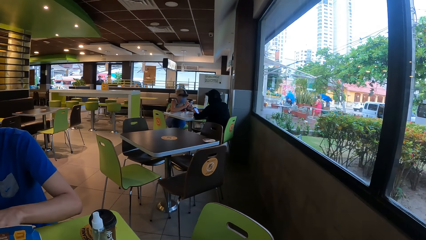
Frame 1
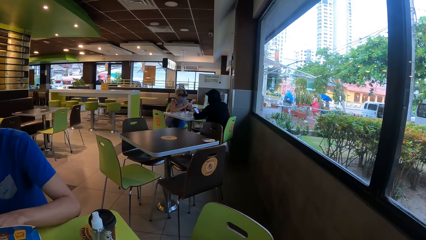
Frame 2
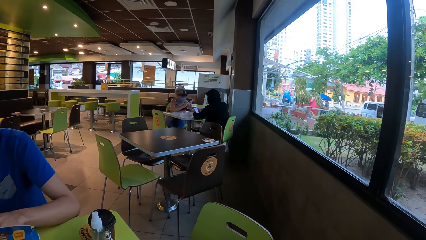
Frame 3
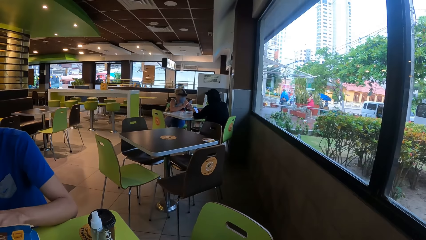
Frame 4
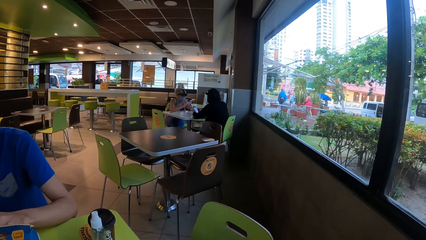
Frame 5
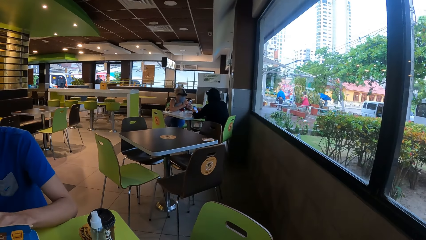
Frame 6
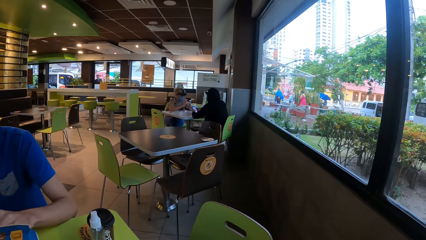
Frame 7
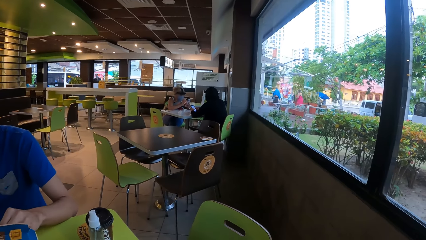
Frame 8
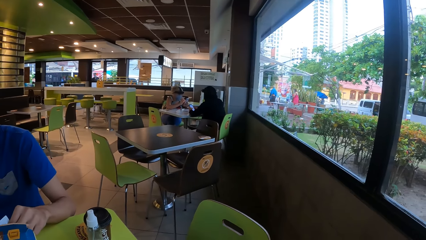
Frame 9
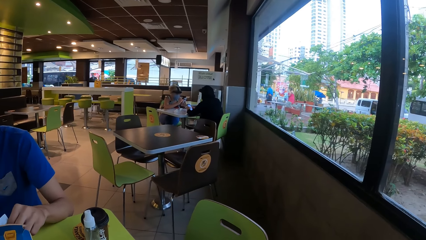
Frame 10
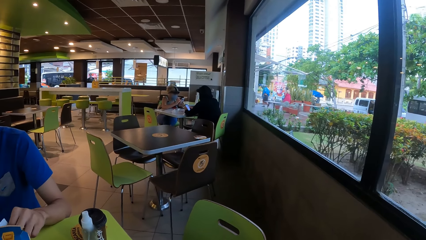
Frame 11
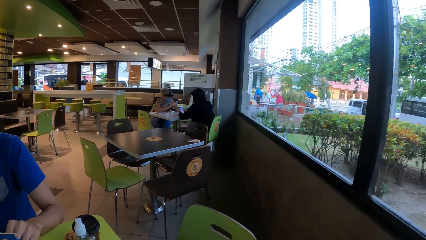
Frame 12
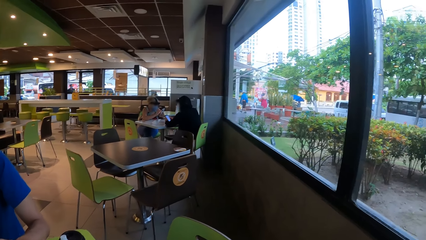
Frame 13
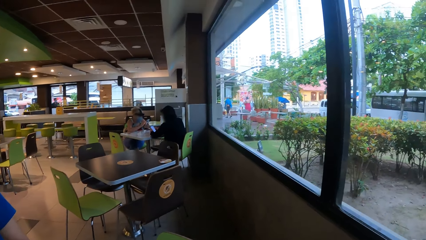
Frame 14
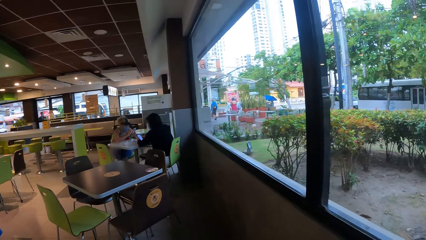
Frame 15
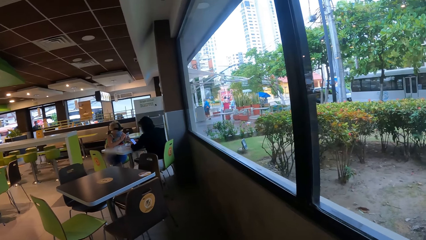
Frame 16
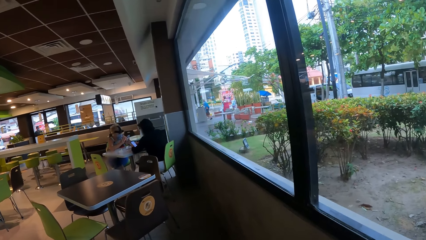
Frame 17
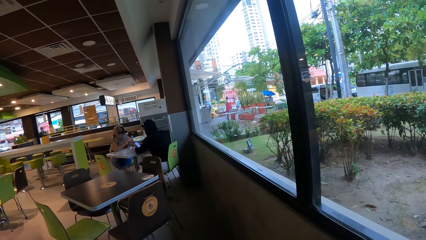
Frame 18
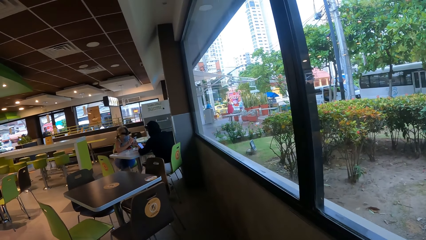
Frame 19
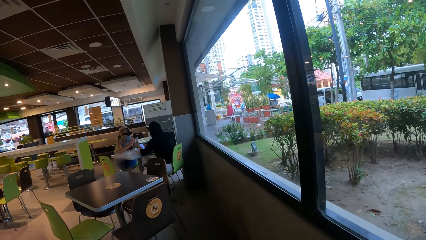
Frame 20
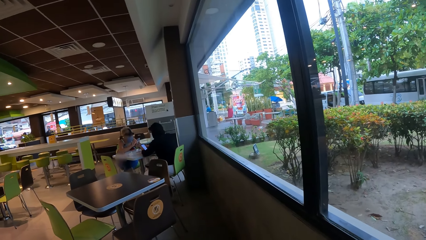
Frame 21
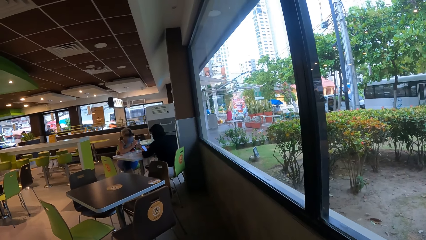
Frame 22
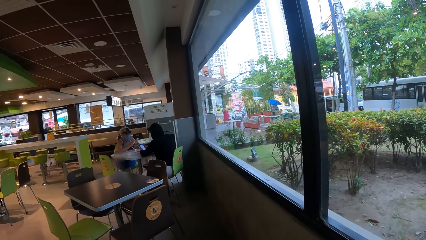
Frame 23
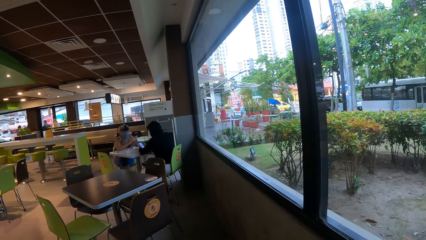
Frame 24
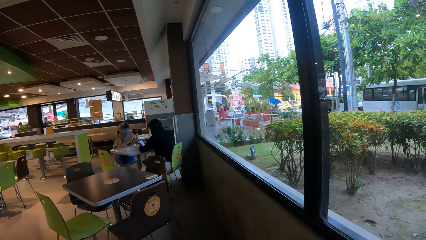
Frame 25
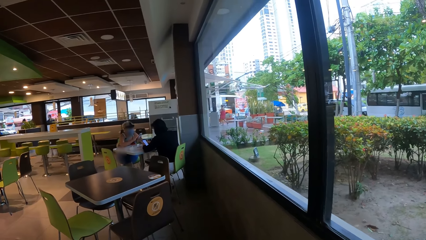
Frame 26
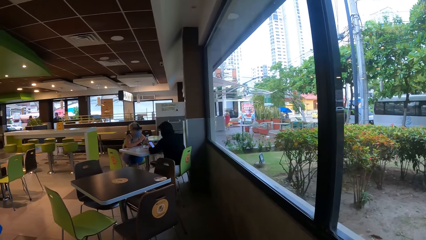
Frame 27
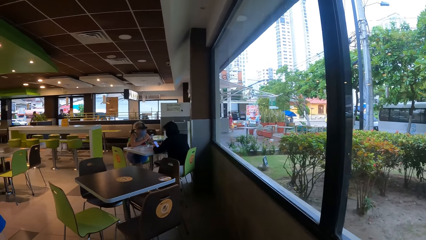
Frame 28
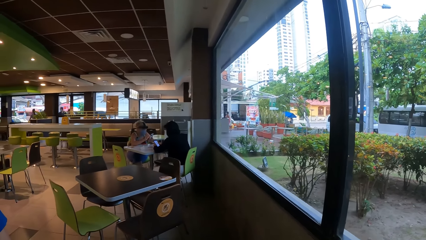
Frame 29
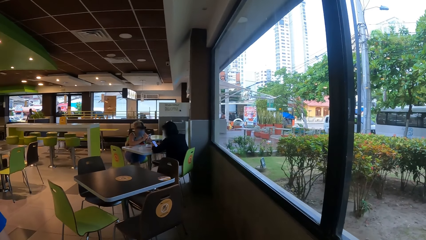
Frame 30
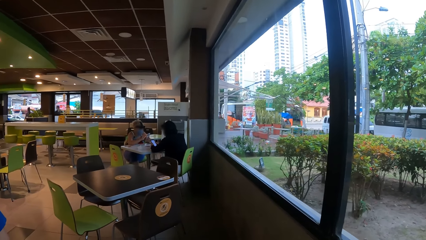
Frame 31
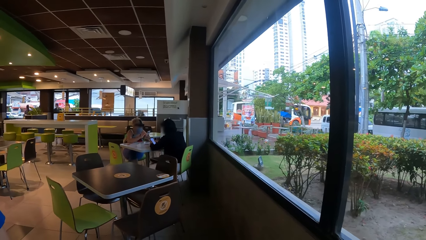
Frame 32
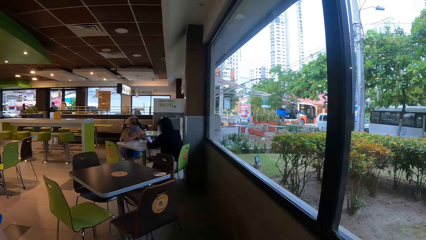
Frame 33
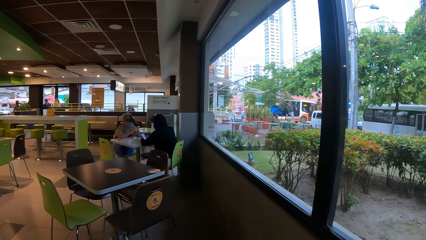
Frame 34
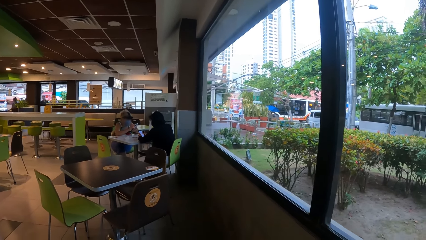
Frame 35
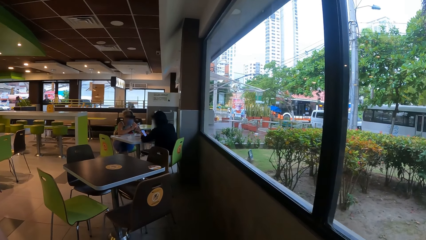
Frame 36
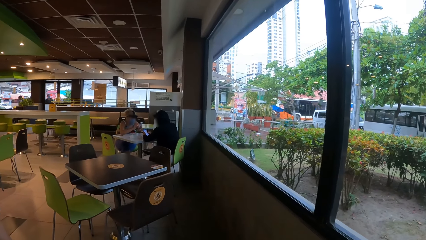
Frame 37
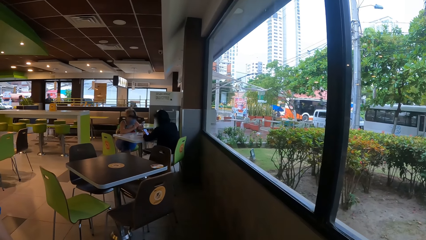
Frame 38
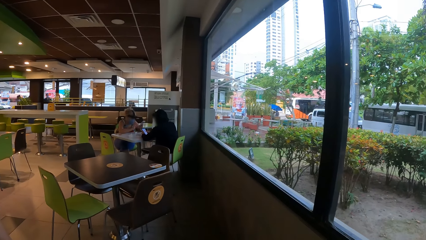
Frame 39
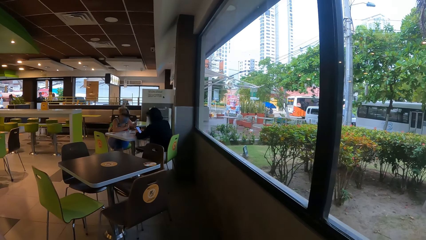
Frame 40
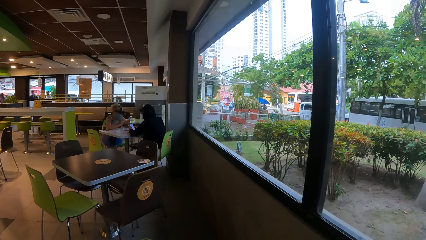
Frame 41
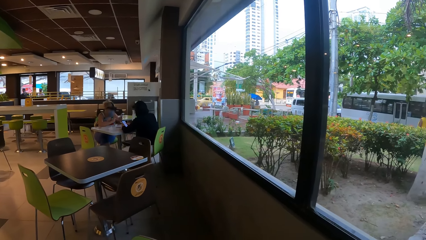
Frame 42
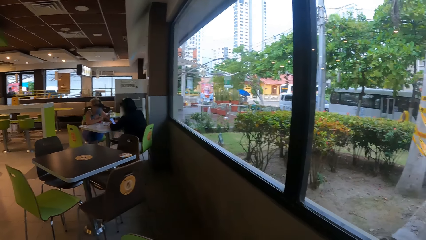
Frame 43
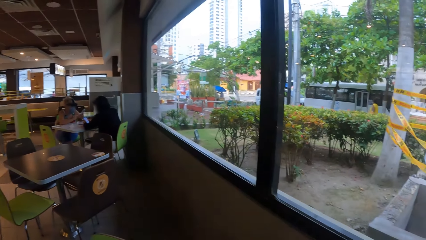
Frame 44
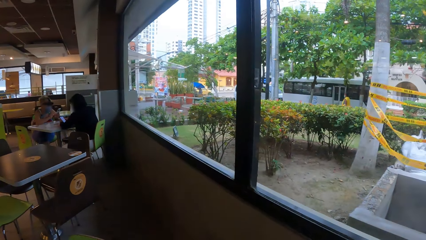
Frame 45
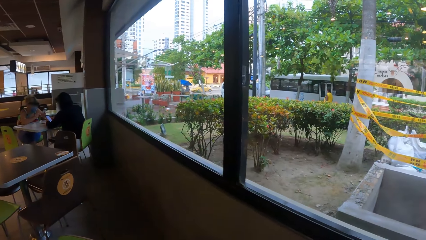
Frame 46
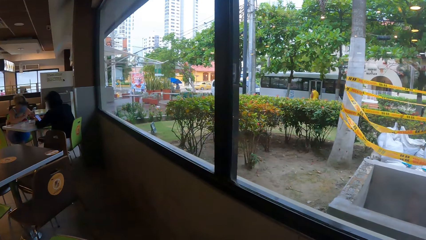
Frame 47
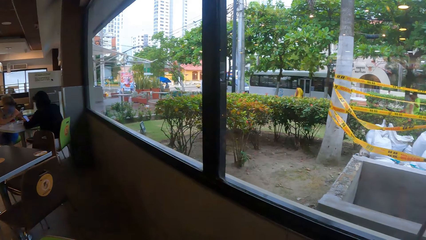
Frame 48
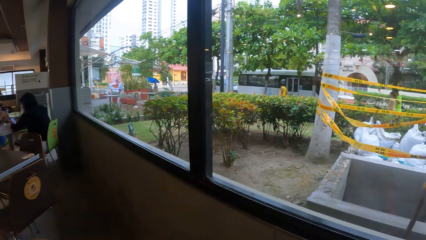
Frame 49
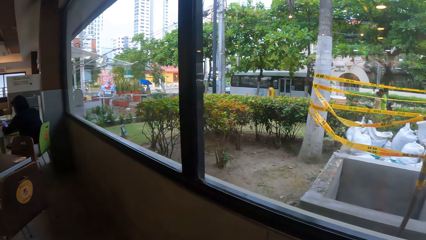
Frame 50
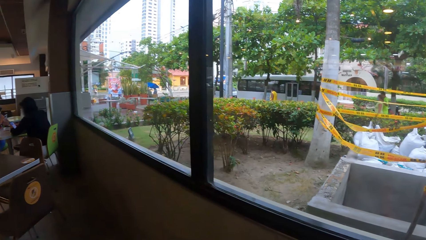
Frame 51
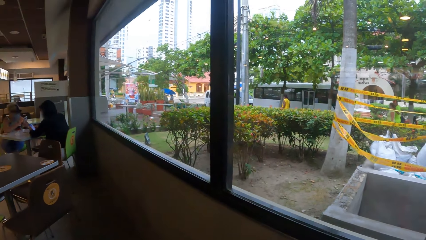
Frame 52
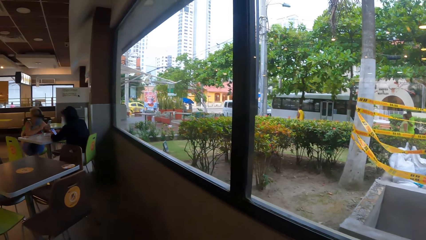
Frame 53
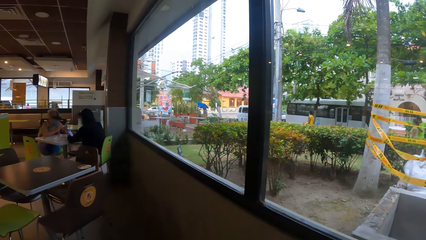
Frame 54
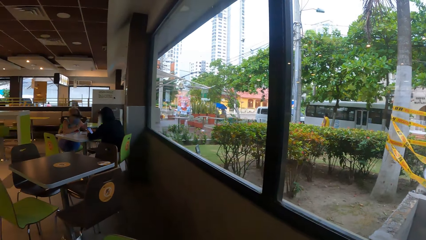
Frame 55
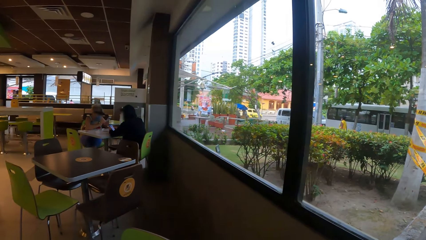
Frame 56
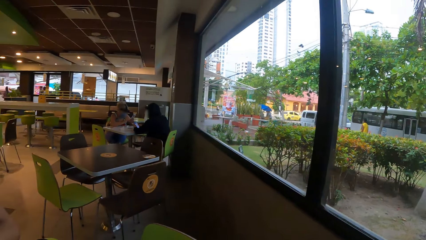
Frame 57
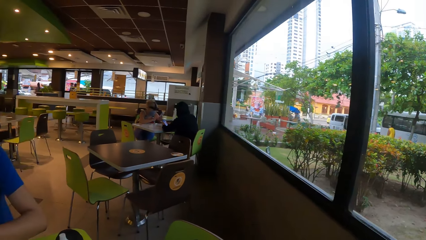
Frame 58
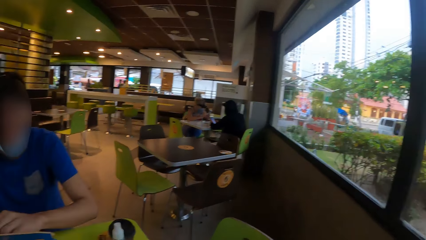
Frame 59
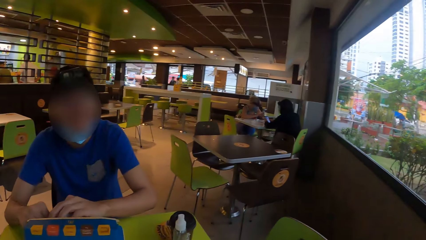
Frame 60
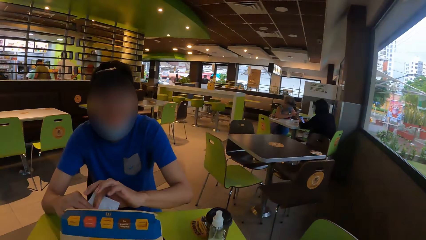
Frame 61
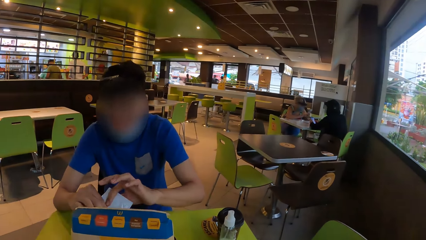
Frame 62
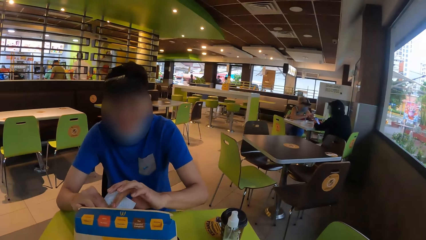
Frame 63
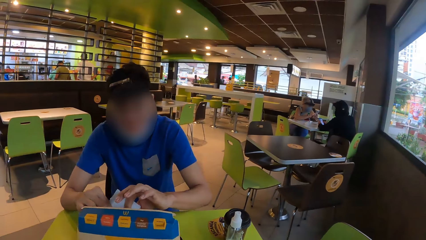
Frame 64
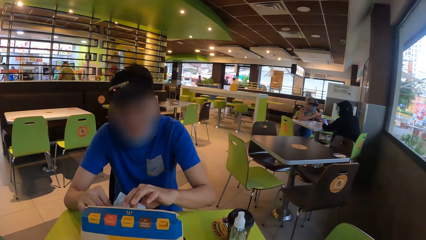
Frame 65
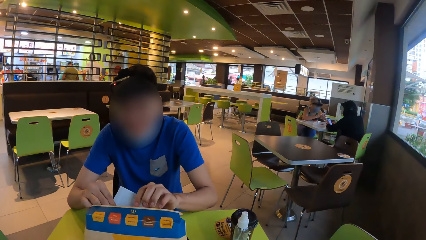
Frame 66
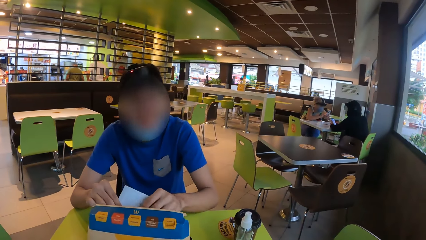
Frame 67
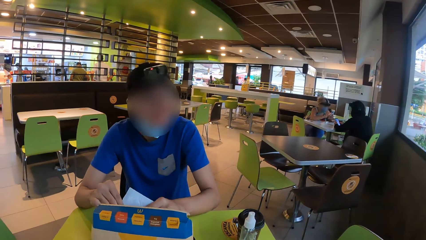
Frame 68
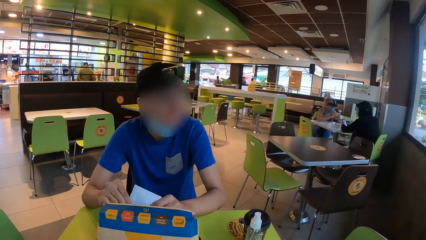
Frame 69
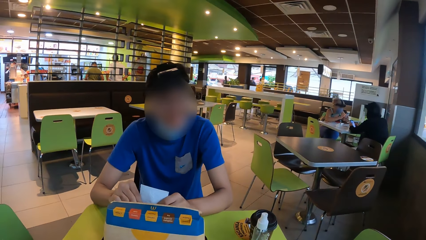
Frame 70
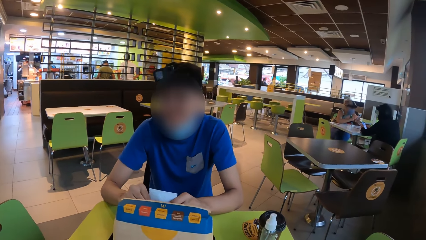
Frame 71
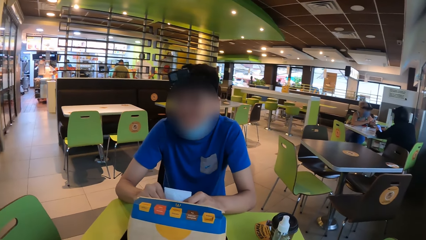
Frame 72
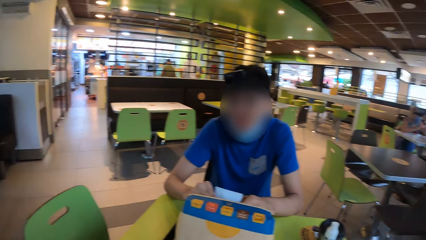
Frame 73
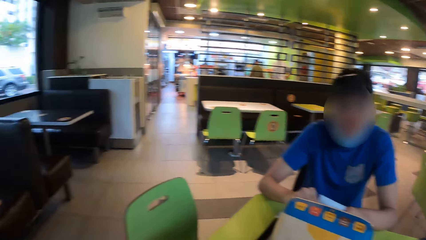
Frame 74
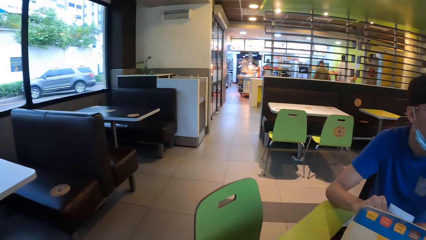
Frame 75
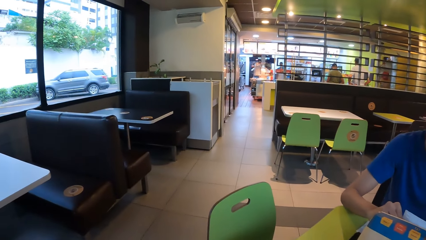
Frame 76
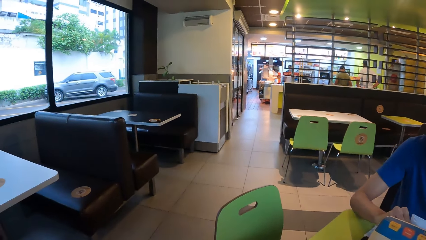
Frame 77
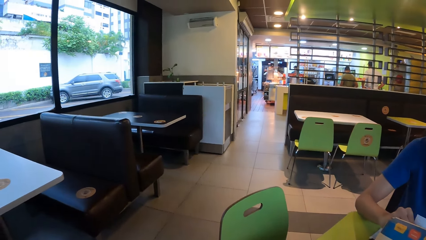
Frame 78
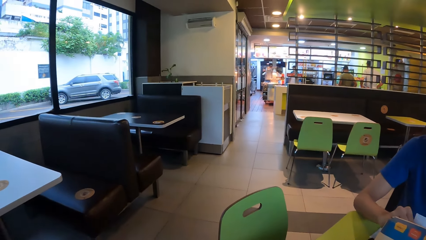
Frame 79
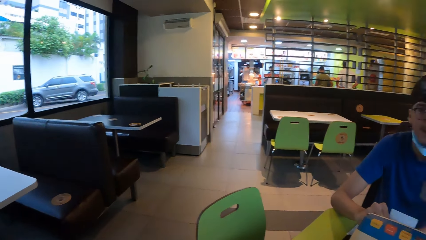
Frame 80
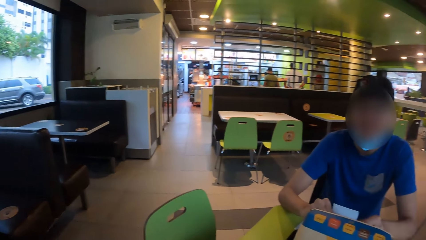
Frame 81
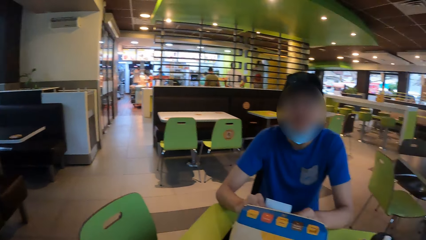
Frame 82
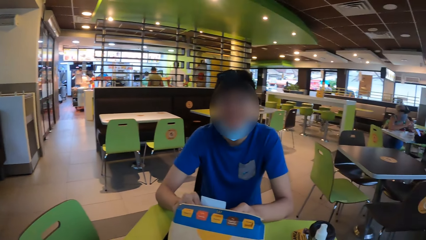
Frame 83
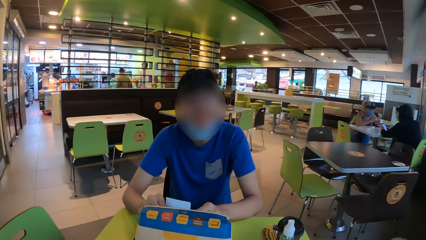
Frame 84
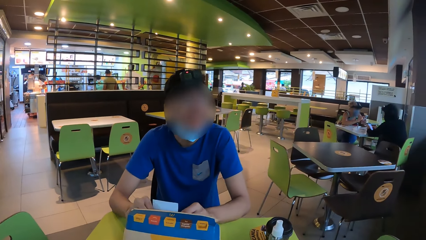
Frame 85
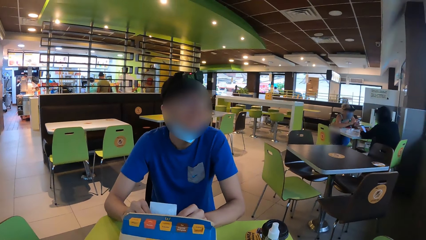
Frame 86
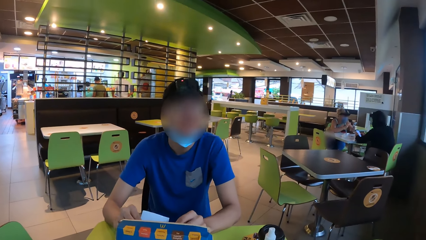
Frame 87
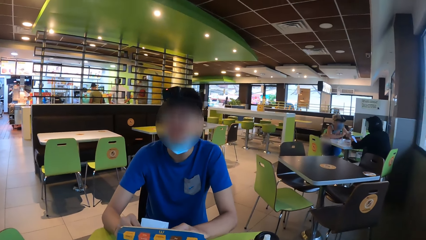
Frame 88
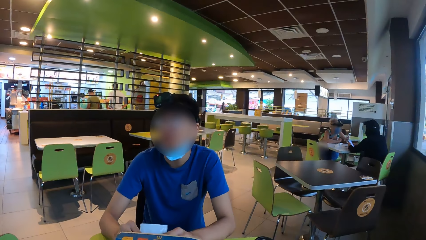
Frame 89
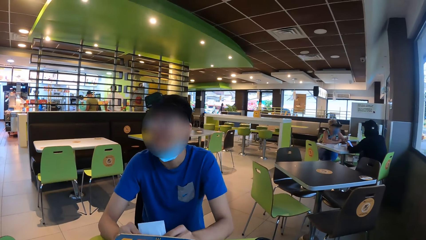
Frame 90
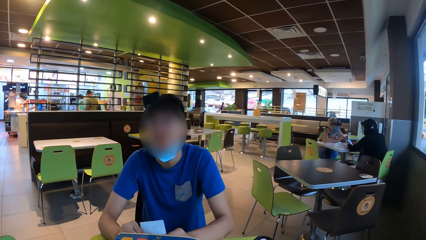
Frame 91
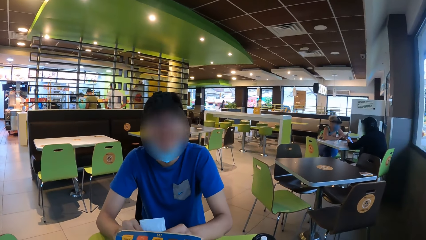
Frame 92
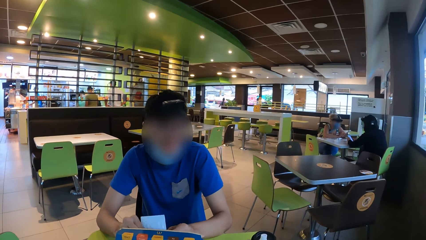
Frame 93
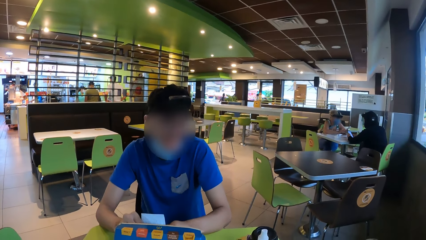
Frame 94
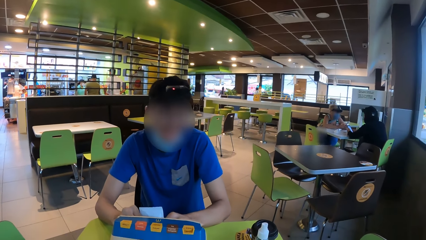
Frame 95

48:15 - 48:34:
The camera wearer looks through the window. The man puts the sauce in the food. The camera wearer looks at the man. They look around. The man gestures to the camera wearer. The camera wearer looks at the man.
